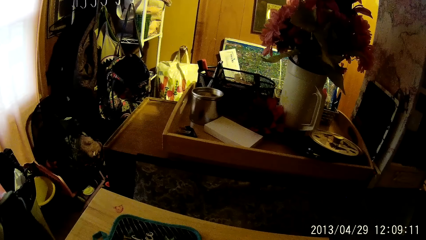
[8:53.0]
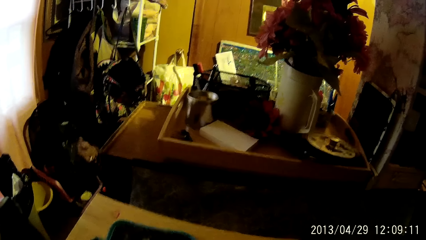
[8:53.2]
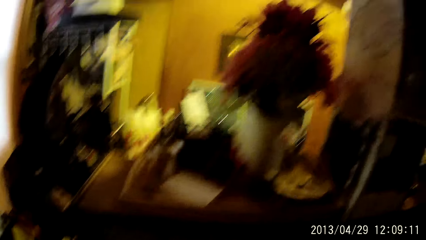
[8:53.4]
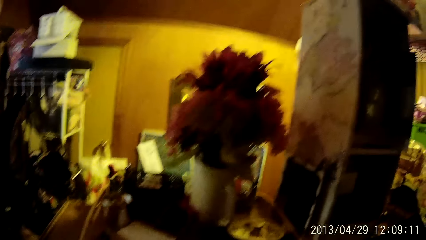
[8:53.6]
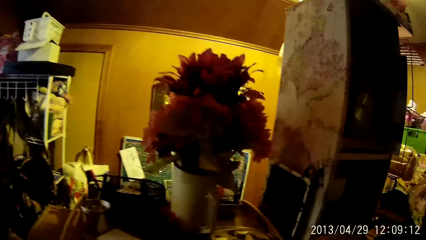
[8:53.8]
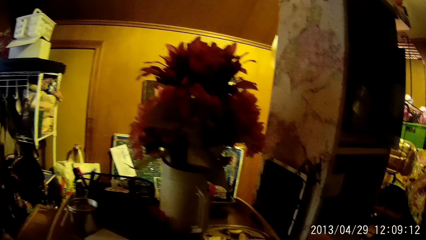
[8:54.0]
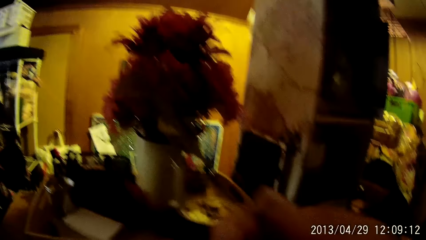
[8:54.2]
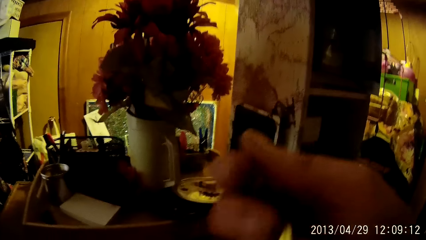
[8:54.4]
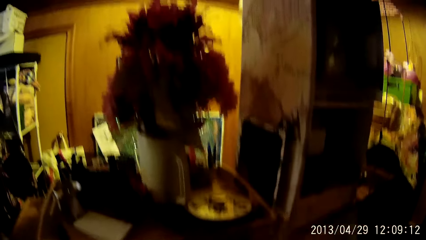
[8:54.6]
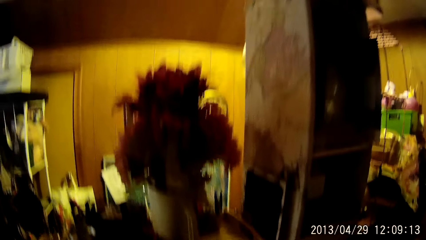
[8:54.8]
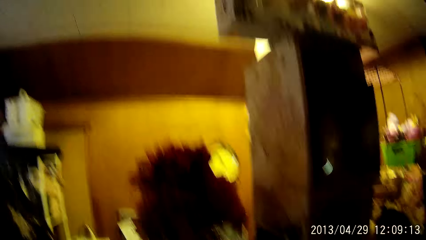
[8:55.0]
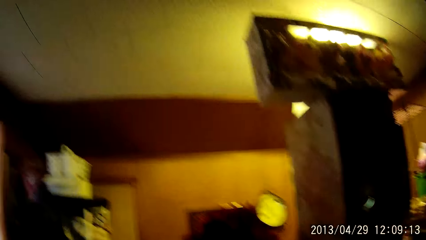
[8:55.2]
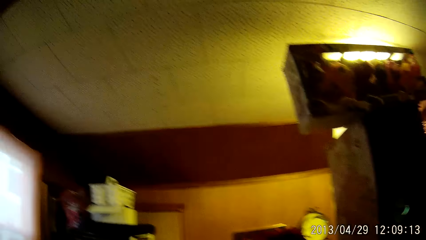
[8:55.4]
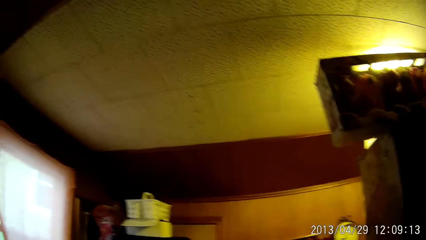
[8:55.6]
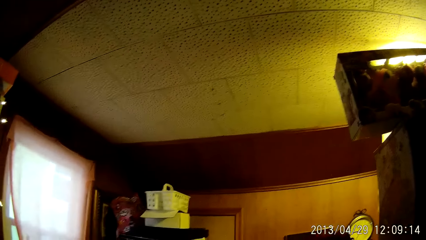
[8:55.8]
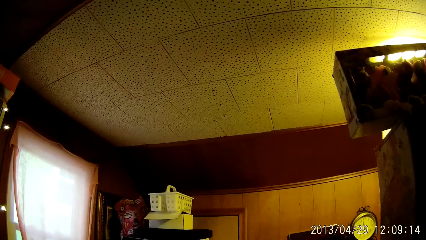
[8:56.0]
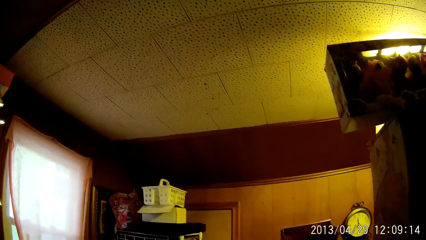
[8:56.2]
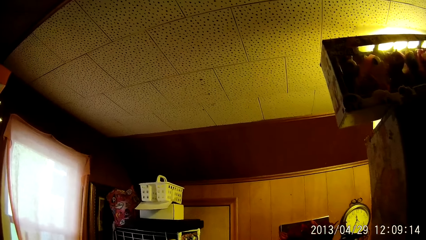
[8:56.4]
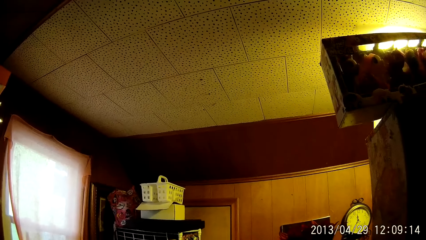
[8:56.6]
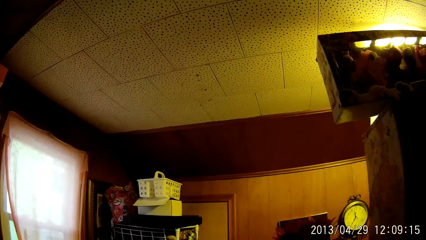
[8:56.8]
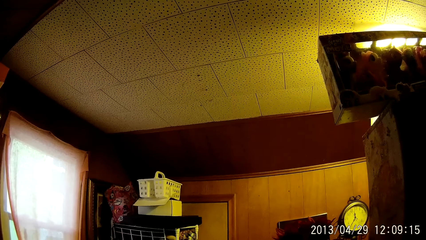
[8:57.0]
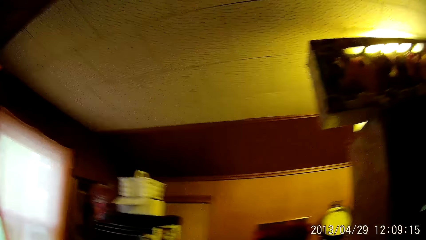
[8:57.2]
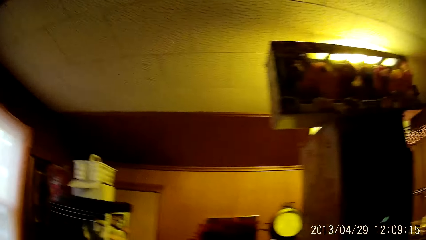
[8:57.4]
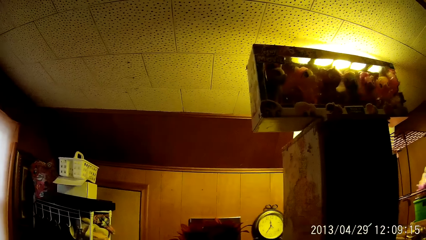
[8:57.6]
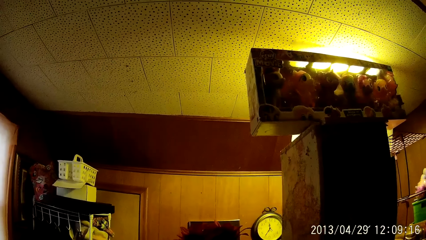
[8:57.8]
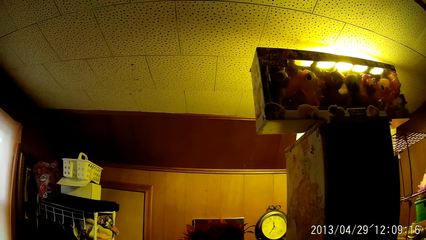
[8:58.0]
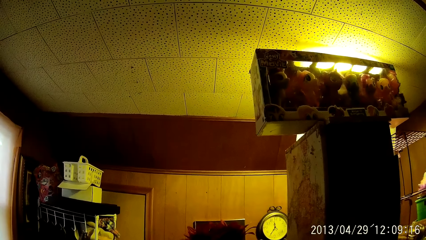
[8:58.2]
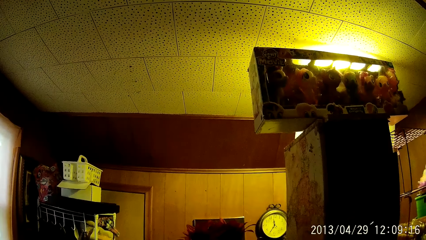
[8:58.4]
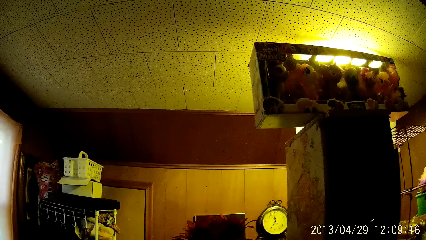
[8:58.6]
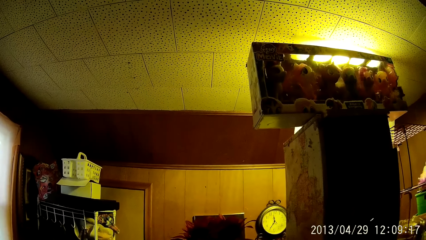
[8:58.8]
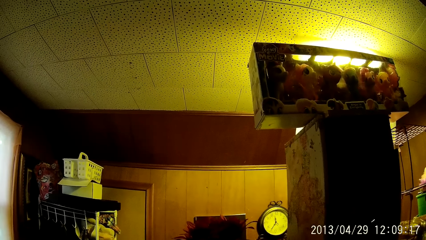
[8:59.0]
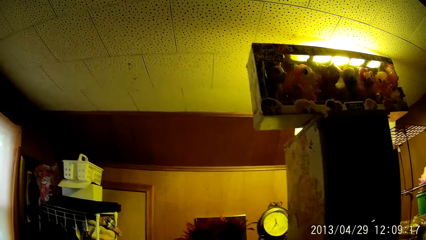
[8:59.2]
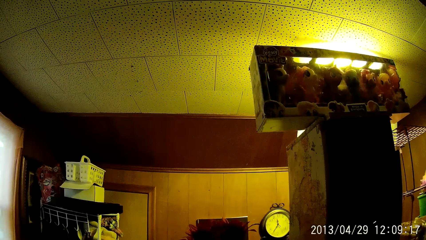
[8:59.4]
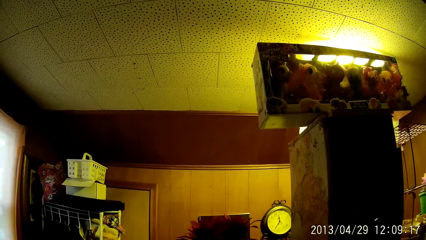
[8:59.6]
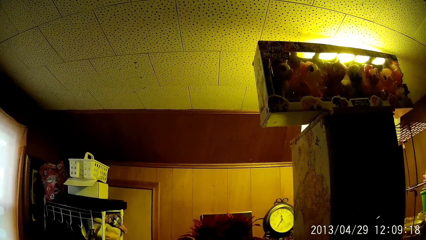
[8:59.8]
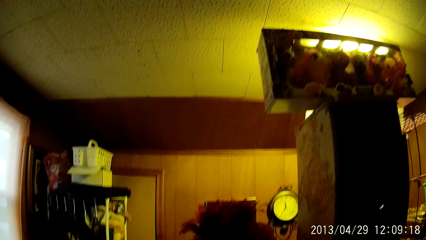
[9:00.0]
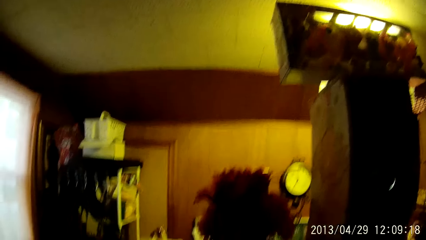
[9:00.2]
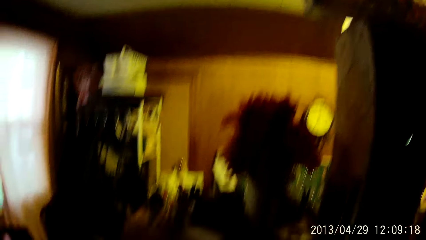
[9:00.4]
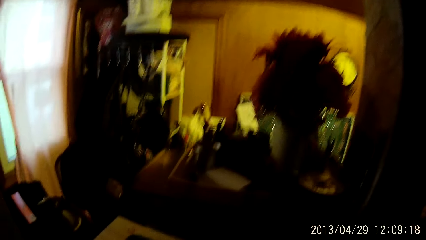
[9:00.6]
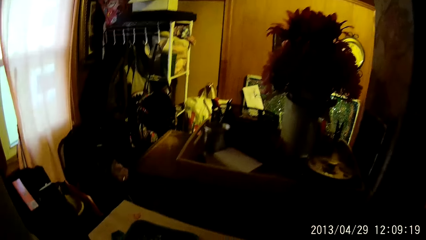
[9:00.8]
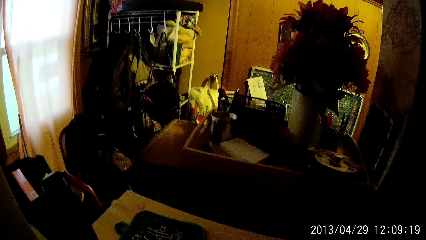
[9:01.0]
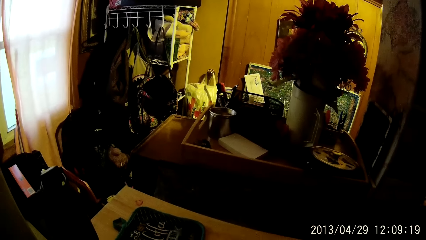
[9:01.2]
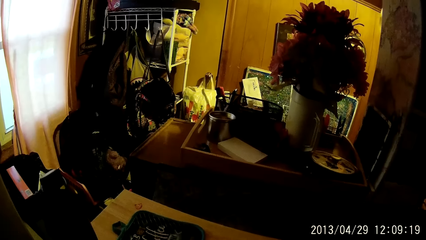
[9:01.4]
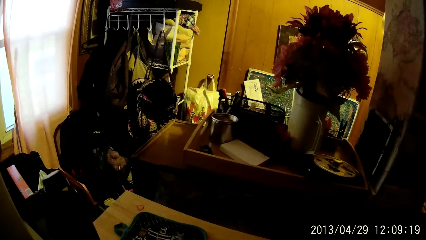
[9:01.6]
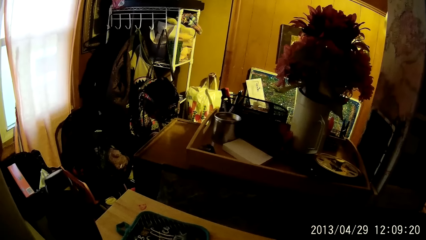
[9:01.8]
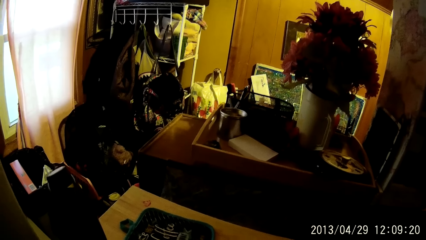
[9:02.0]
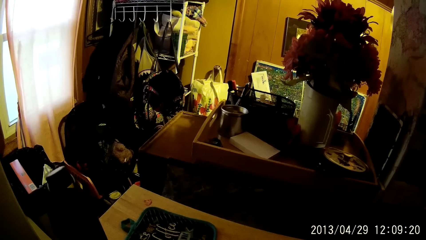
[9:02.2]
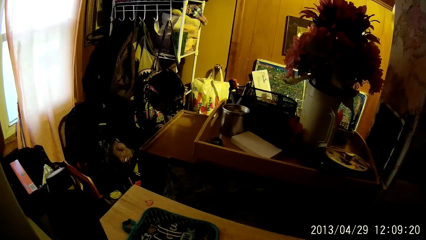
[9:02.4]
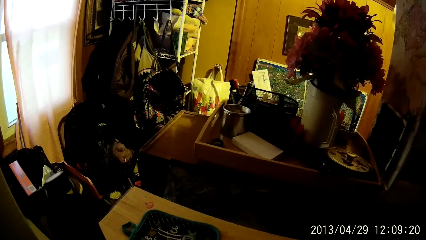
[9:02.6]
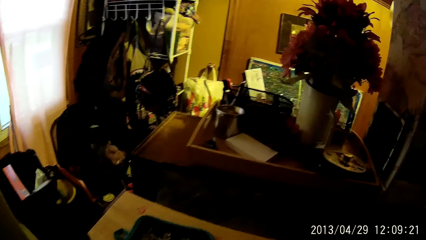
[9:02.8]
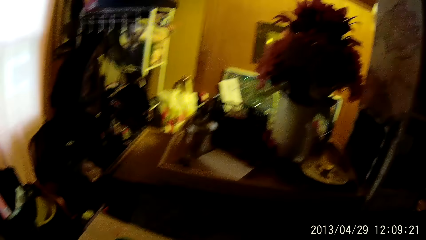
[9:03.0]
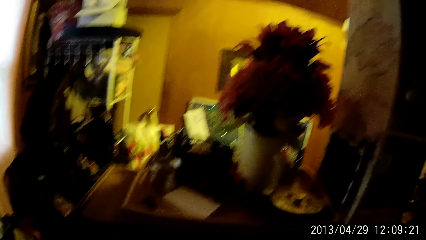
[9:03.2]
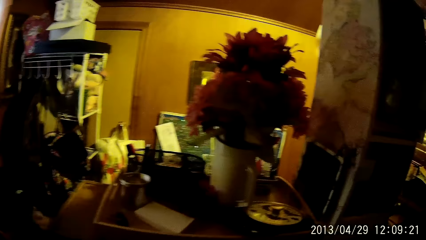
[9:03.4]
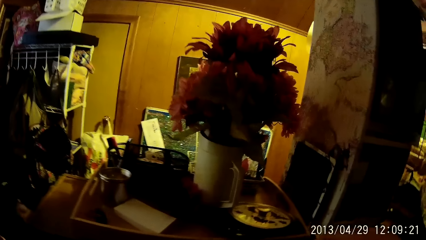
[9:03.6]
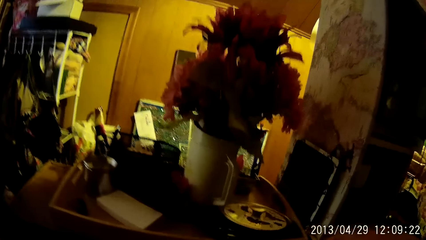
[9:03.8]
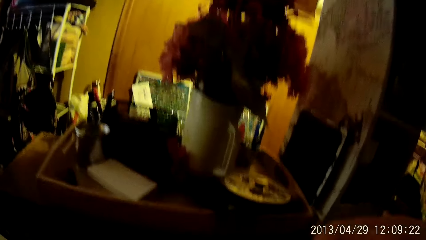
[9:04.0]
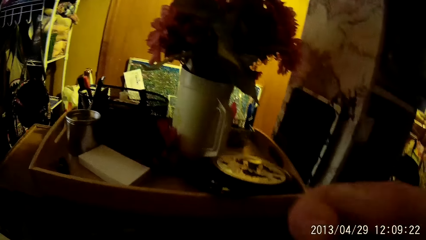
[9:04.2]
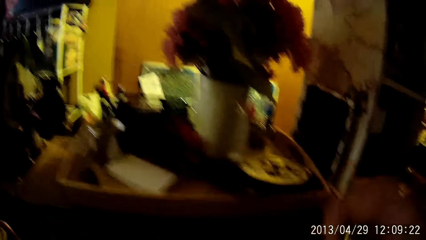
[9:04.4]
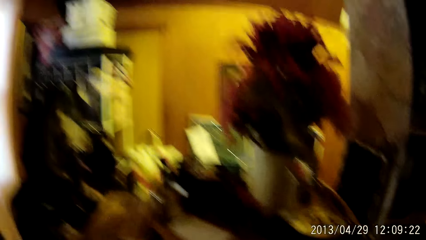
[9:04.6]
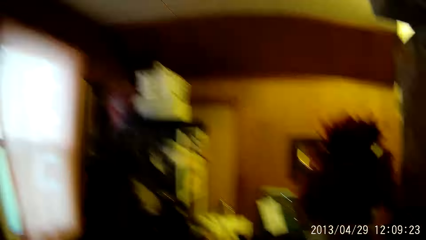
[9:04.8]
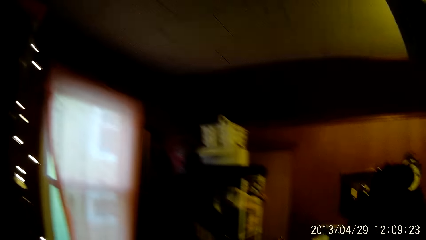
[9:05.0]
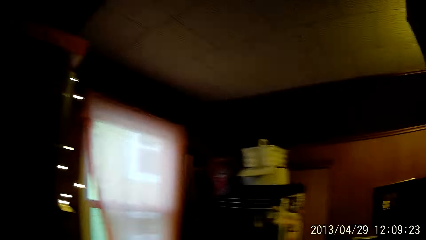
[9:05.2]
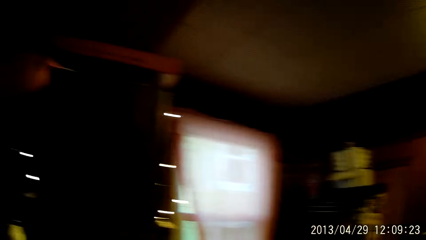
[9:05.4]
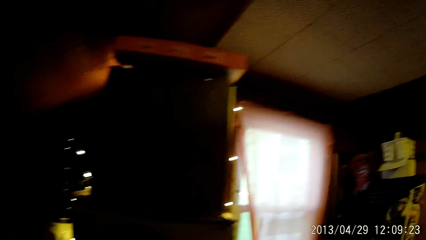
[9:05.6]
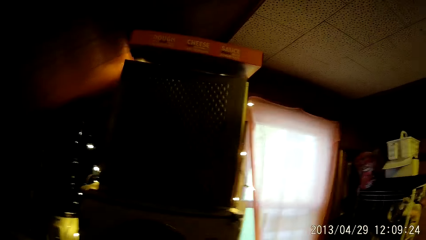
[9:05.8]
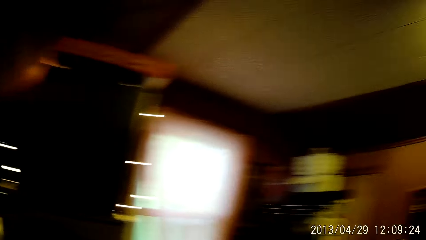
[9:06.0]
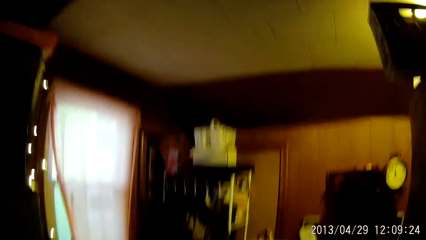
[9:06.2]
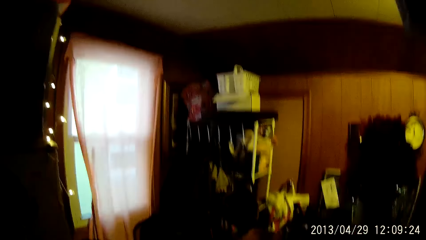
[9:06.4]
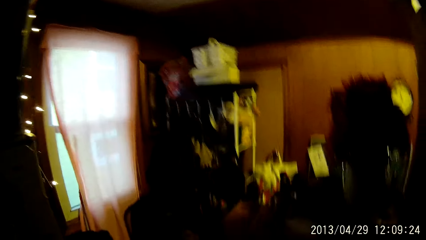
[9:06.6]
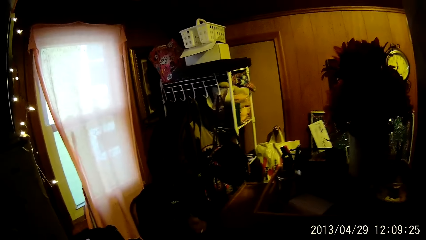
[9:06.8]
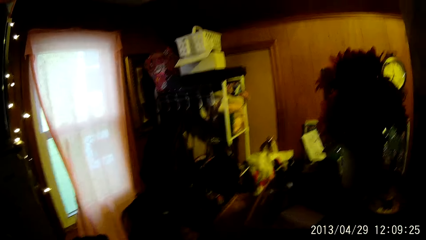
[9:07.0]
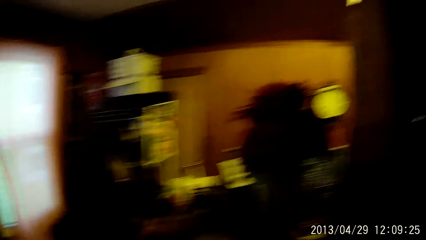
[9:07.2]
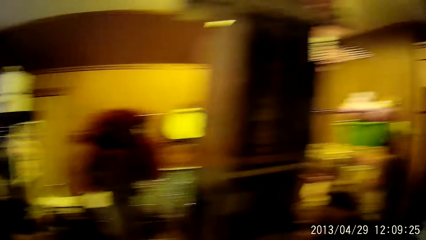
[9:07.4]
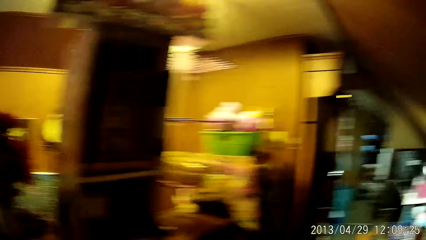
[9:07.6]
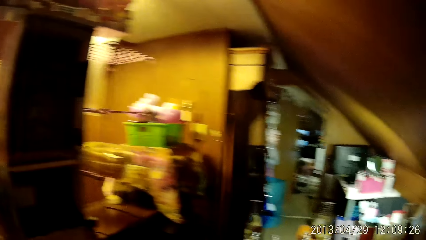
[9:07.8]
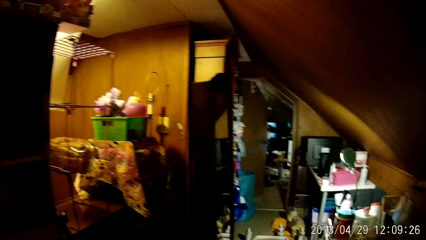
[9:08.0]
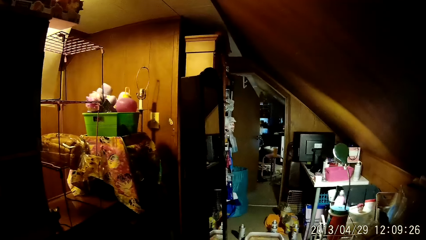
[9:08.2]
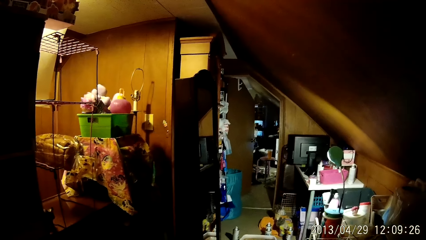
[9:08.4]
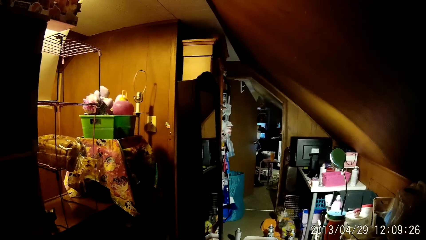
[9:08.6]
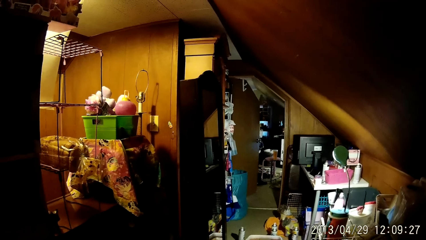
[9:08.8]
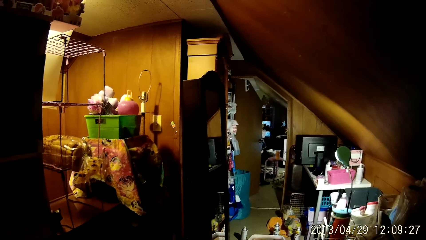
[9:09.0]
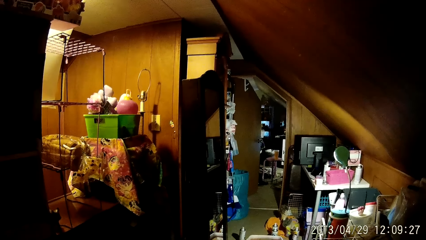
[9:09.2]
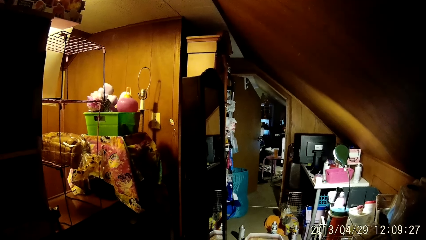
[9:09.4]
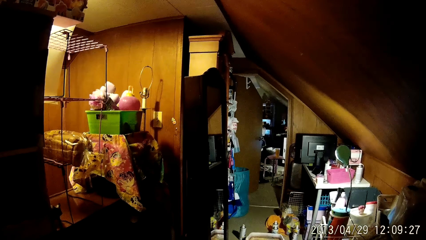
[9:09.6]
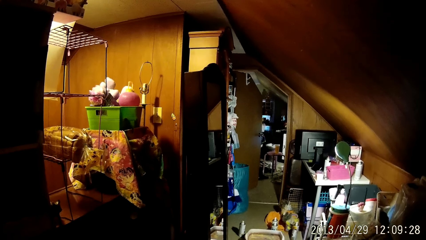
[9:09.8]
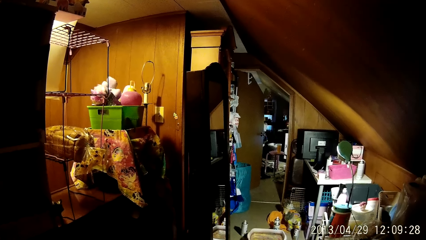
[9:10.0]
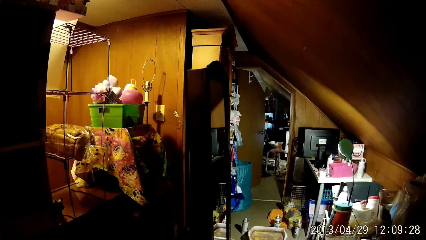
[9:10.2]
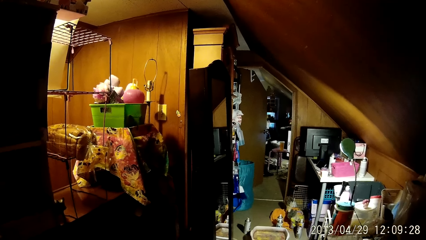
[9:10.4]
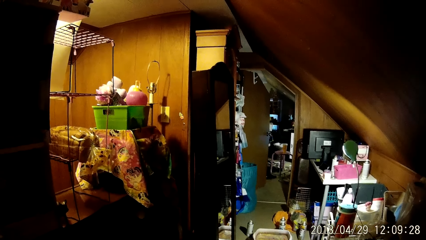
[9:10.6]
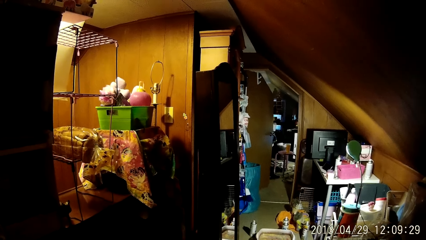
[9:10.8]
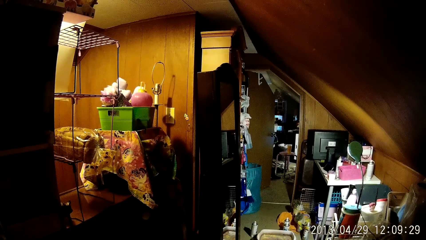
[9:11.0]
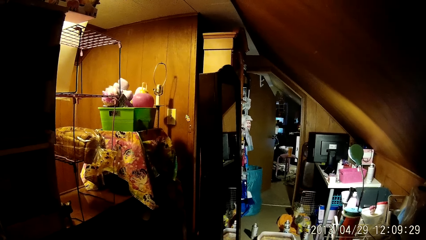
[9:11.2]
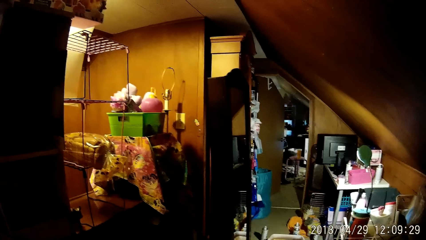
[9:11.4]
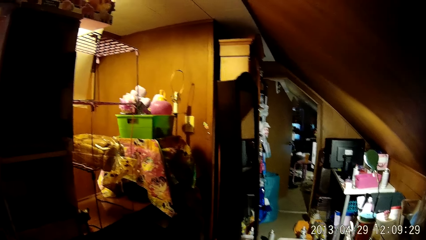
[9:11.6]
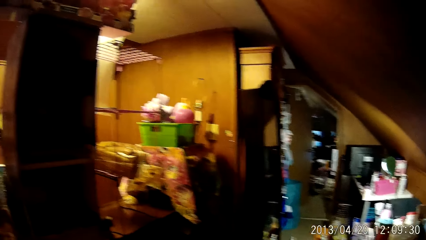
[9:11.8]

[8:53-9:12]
The camera wearer pulls the cord with his right hand. He pulls the cord again.
